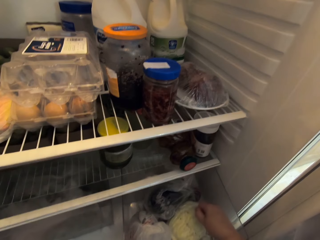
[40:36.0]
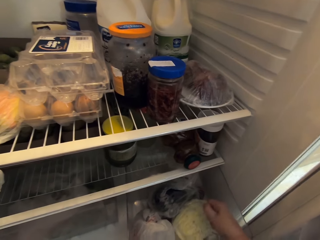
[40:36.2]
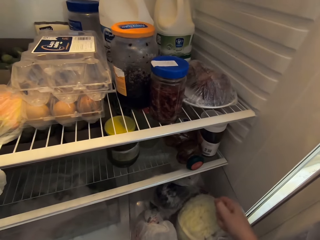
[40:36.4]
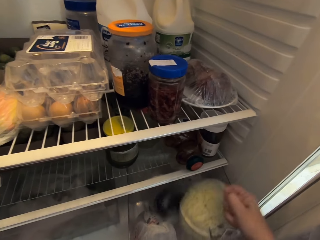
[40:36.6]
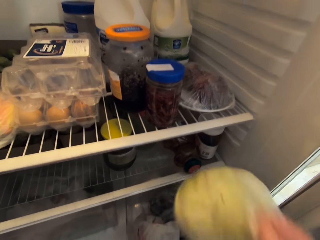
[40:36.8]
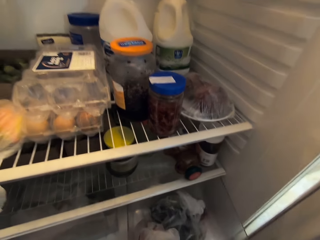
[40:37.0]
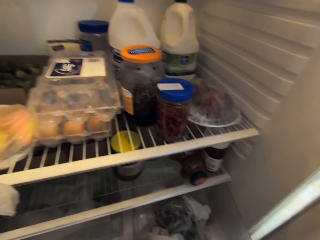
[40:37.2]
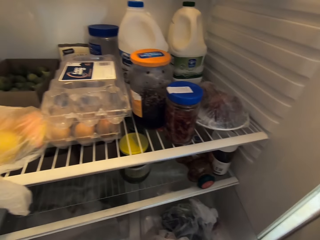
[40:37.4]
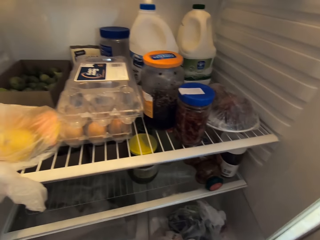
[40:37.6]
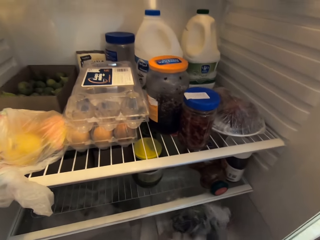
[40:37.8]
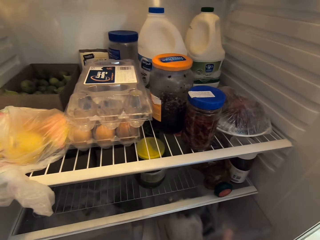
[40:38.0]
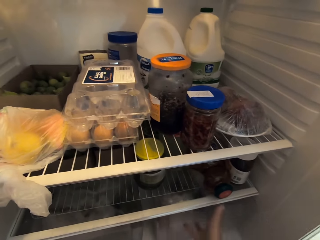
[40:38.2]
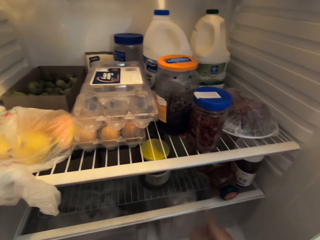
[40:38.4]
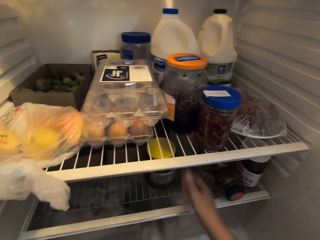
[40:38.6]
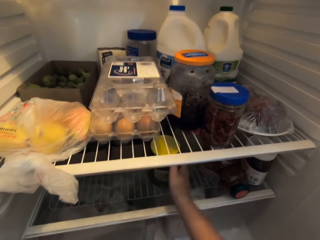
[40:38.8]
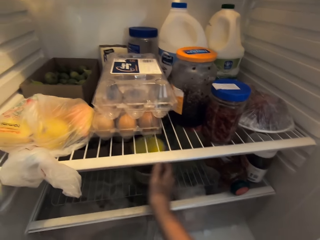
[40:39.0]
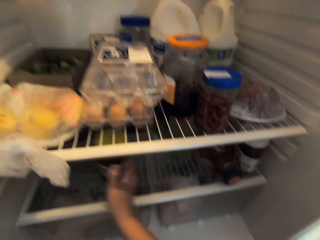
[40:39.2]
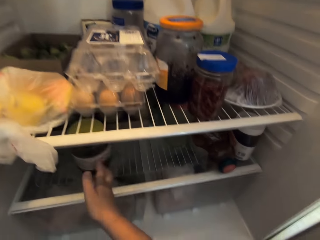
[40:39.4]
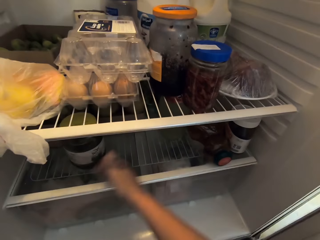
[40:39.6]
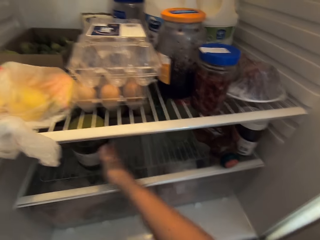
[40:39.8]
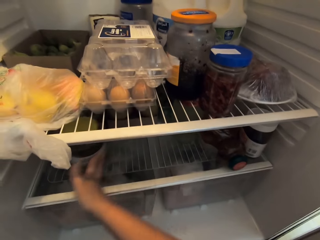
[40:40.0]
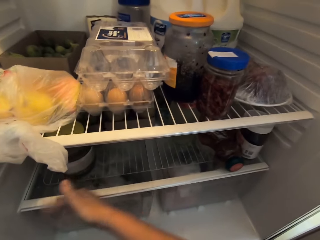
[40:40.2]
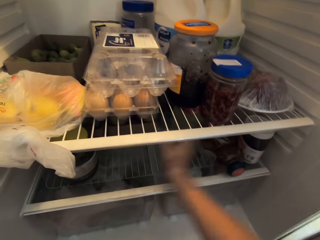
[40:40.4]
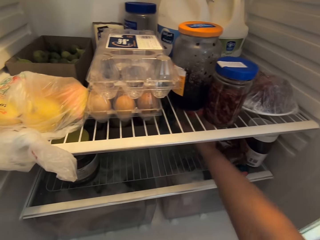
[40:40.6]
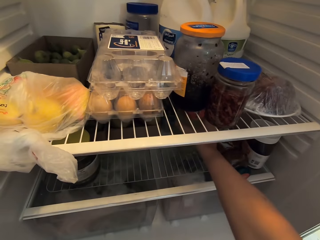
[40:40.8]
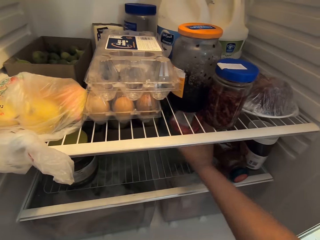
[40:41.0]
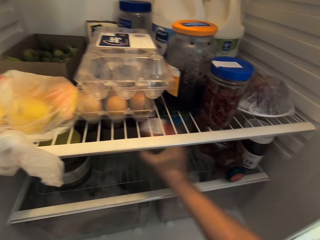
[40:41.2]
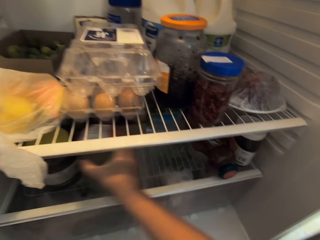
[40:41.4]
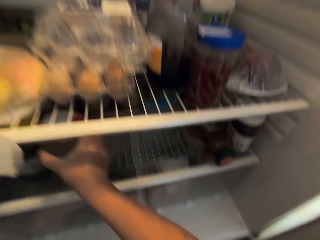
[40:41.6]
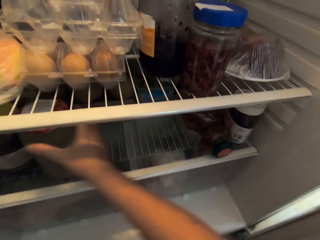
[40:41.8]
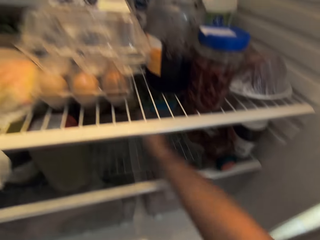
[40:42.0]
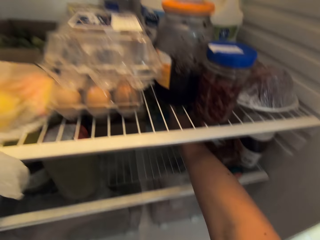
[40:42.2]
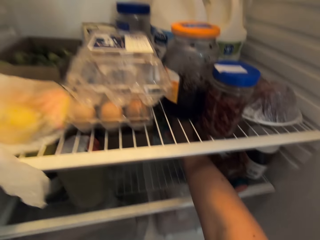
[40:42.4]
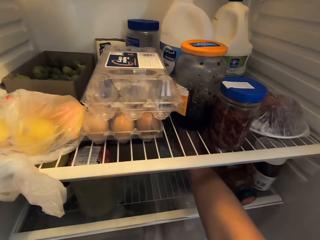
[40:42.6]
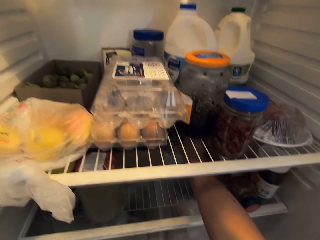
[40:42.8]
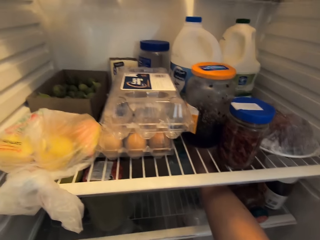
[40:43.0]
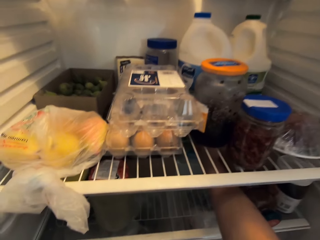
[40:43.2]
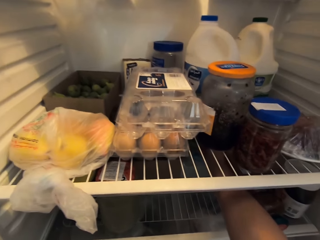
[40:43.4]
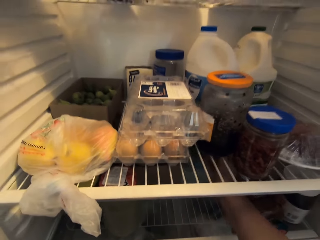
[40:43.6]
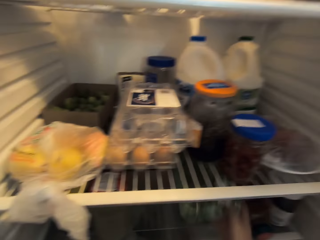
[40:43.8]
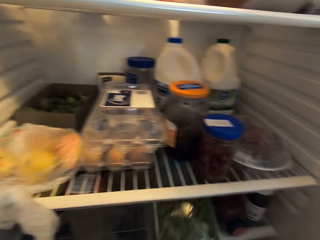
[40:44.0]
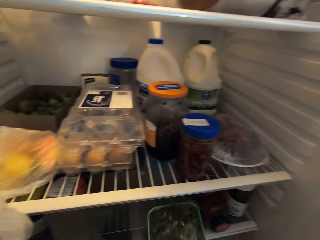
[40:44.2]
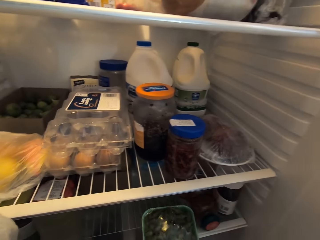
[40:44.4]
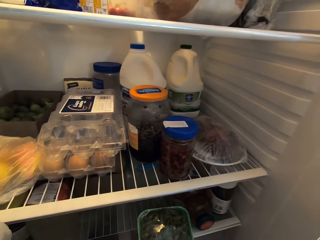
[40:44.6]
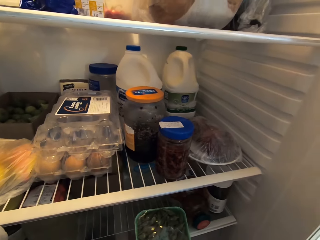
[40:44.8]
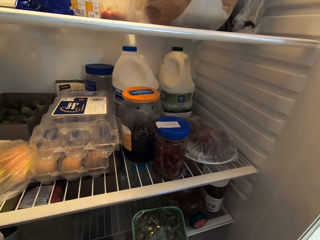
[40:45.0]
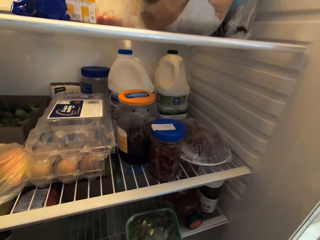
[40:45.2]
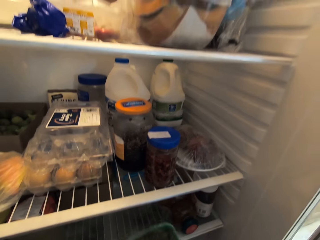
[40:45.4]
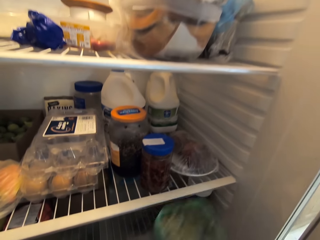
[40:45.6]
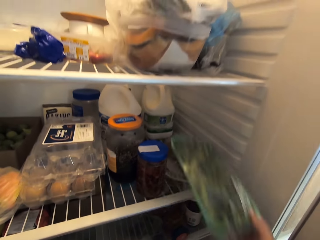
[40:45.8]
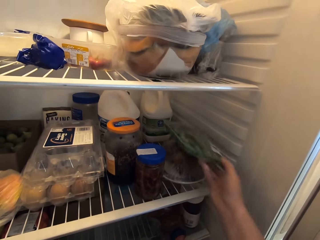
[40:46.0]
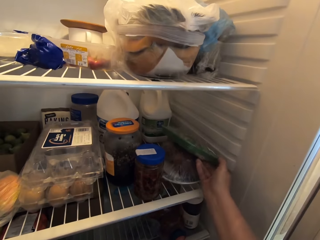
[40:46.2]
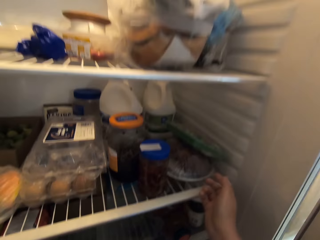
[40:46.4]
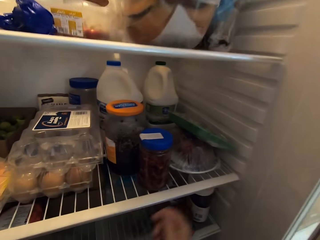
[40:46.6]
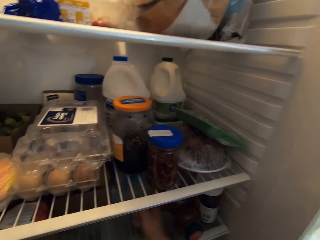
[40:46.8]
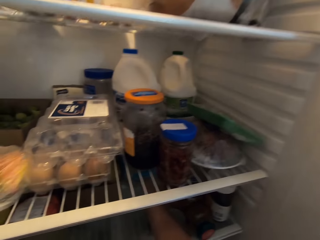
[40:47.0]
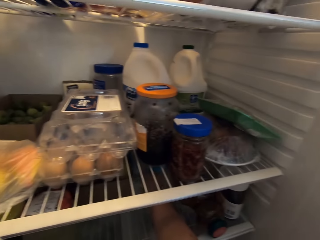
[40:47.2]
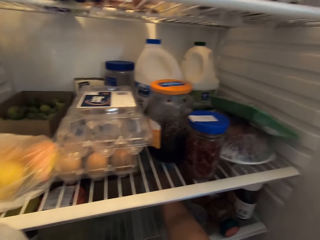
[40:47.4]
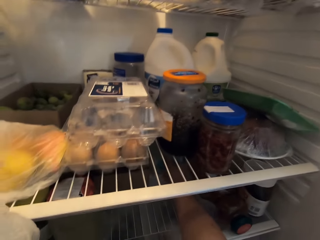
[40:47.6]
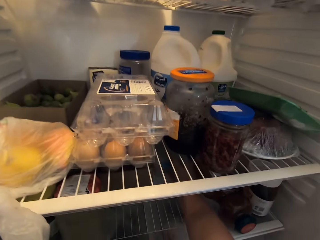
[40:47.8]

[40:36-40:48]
The camera wearer pulls out one polythene bag. They push in the tray in the fridge. They move containers in the fridge. They push the can away. They pick a plastic container. They put the plastic container in the shelf.

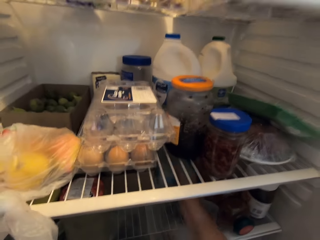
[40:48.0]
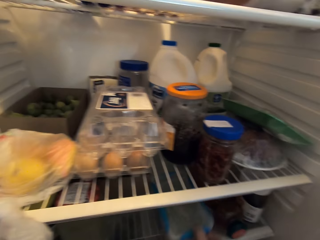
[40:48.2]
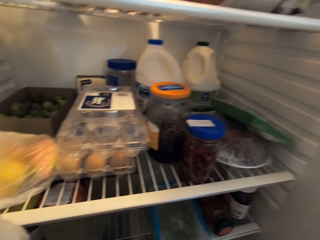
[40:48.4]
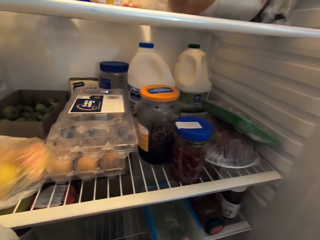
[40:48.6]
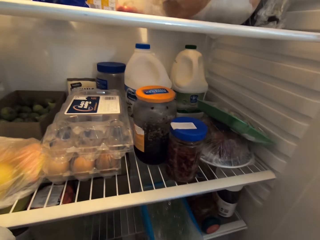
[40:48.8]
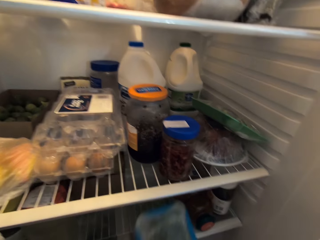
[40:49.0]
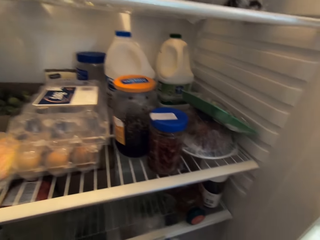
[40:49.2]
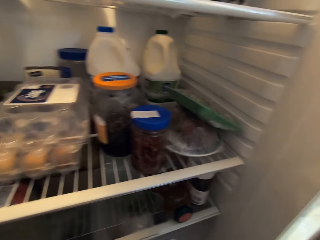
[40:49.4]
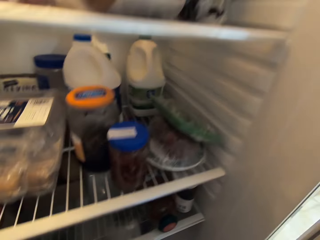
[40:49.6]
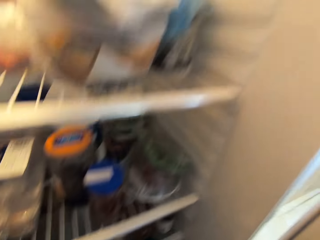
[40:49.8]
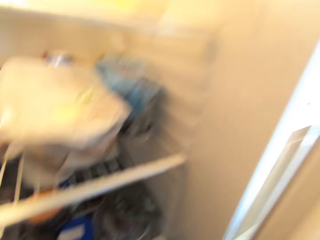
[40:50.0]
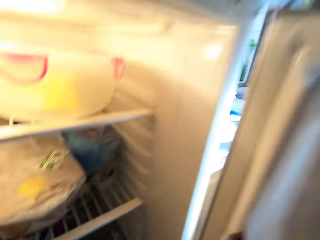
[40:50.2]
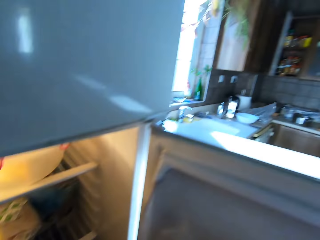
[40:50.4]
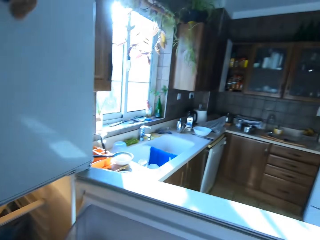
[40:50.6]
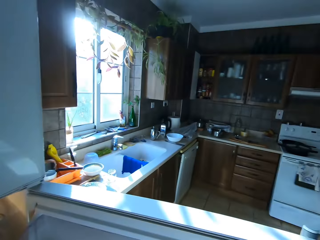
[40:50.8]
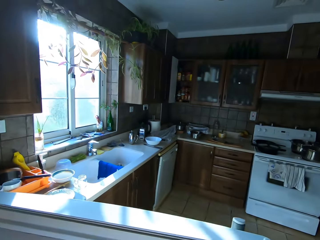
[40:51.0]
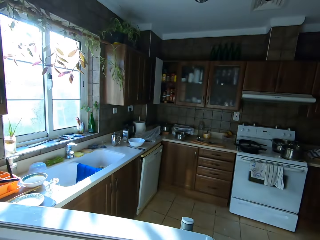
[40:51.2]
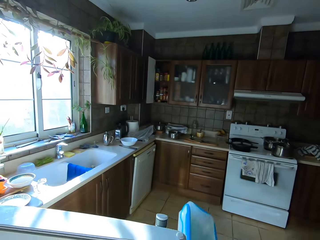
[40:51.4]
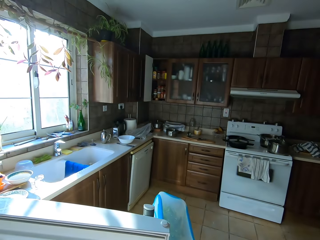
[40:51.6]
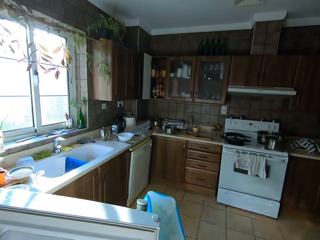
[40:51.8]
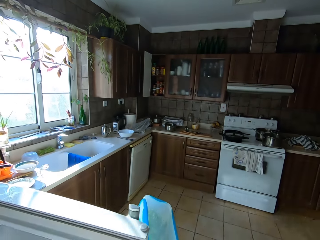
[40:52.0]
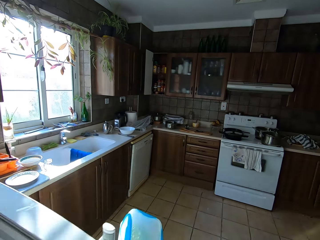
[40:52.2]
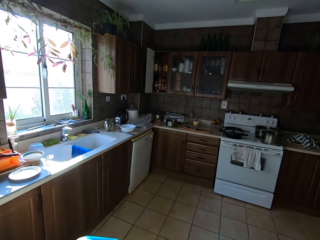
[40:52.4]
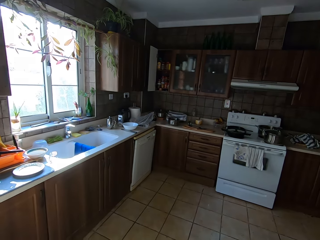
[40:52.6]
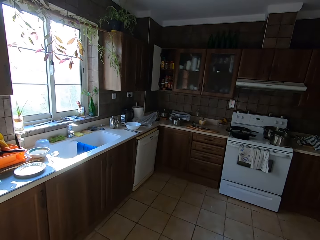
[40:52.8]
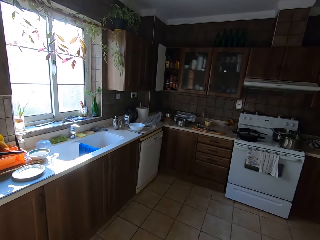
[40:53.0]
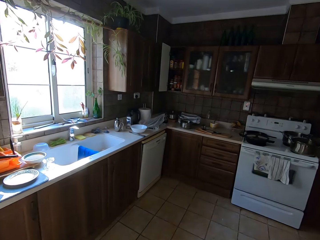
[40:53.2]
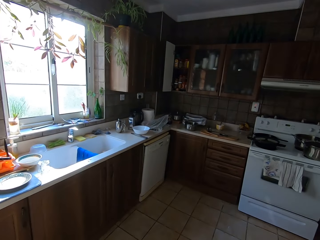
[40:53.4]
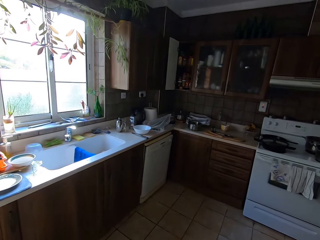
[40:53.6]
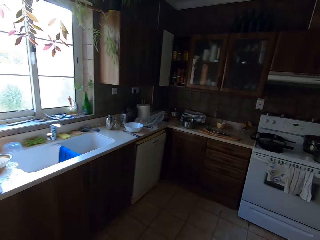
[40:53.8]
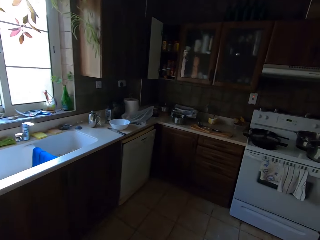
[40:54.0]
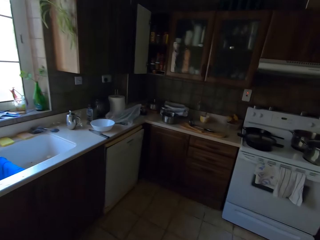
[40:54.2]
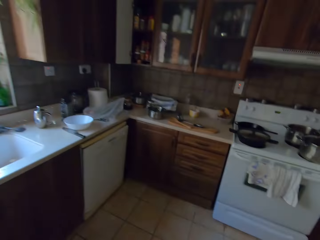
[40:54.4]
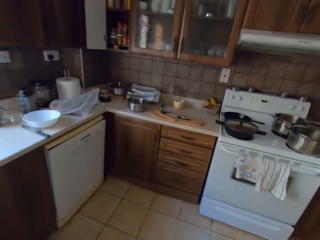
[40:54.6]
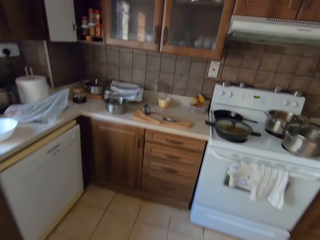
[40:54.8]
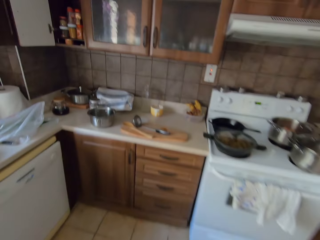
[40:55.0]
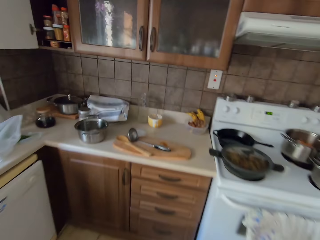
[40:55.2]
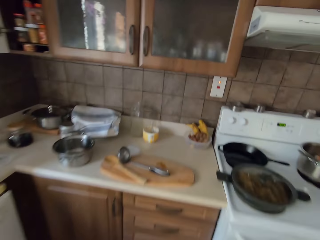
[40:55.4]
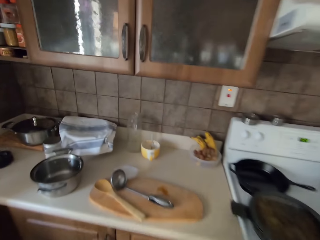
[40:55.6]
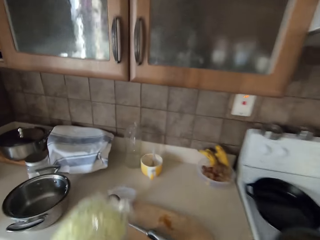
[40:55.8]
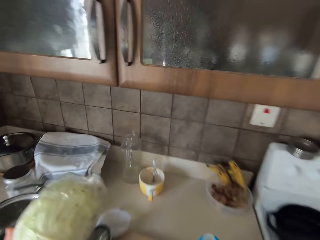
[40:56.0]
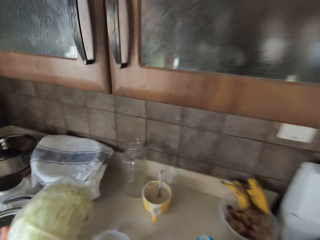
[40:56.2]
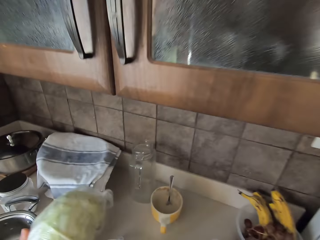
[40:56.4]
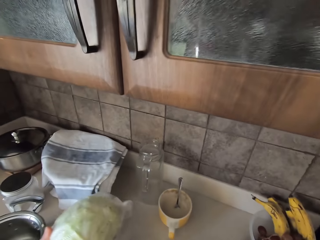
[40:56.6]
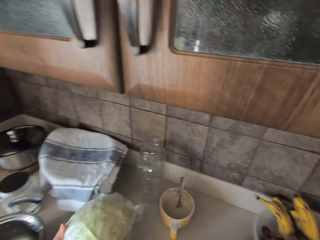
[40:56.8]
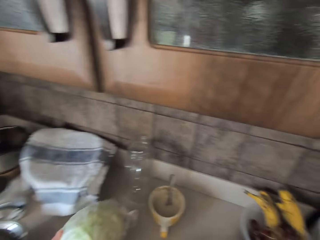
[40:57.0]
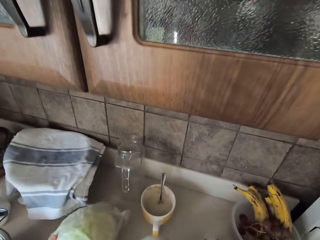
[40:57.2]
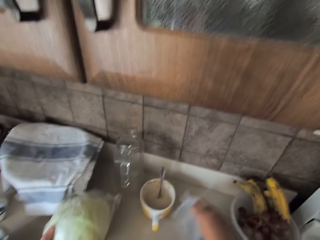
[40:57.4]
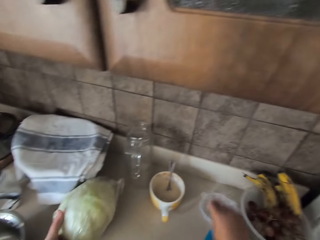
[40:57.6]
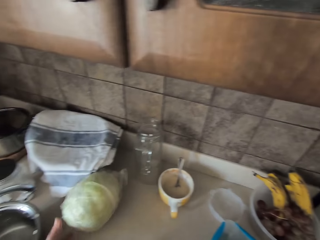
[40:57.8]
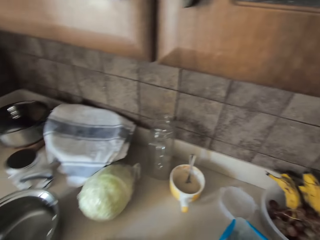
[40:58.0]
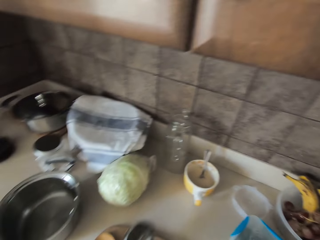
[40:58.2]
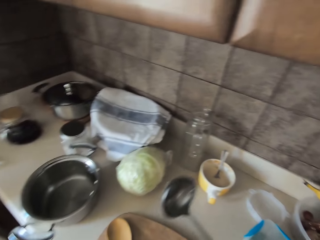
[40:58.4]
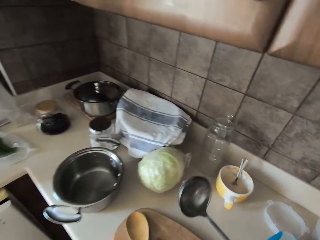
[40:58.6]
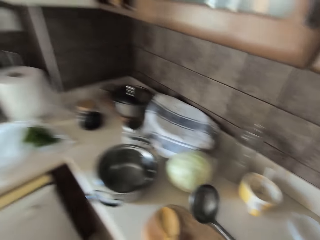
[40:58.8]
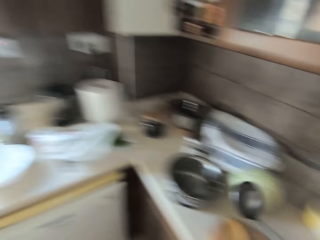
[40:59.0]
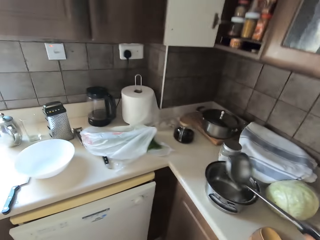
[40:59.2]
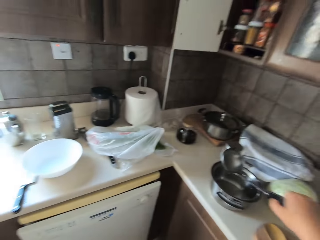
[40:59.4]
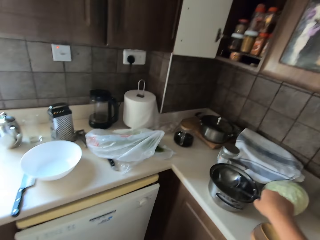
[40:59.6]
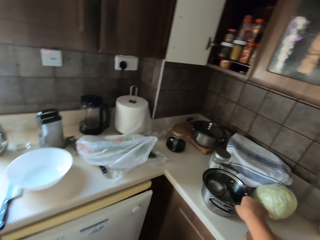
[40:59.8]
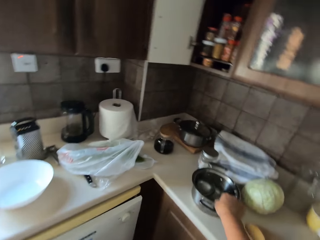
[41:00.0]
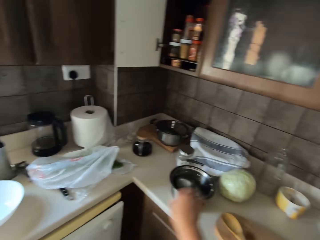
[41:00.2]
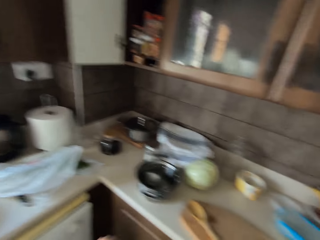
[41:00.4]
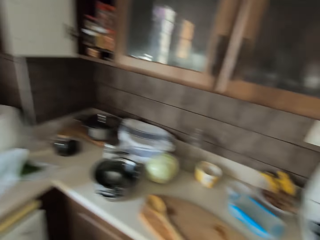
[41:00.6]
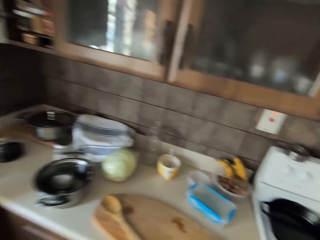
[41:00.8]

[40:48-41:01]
The camera wearer picks a can of coriander. They close the fridge. They walk around the room. They walk around the room again. They put the cabbage on the table. They move something away. They pick the cooking spoon. They put the spoon in the cooking pot.
